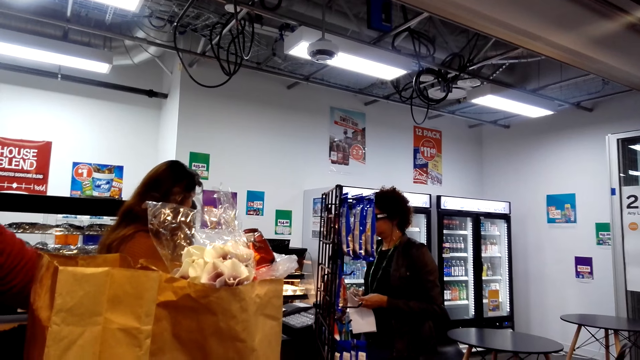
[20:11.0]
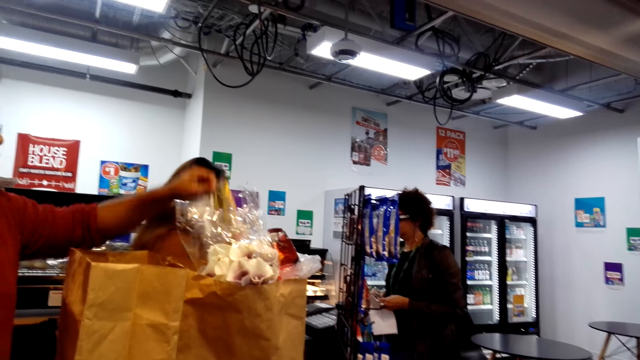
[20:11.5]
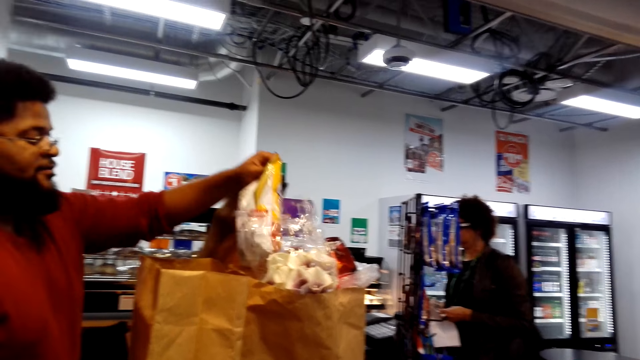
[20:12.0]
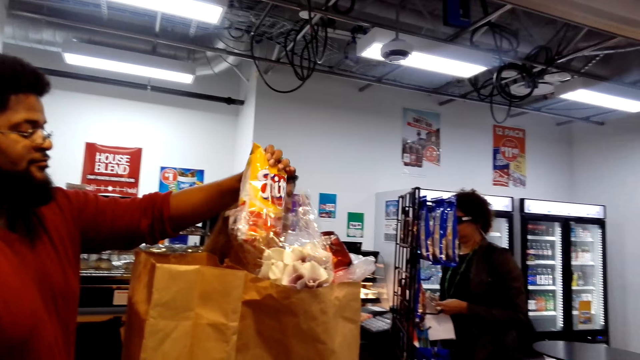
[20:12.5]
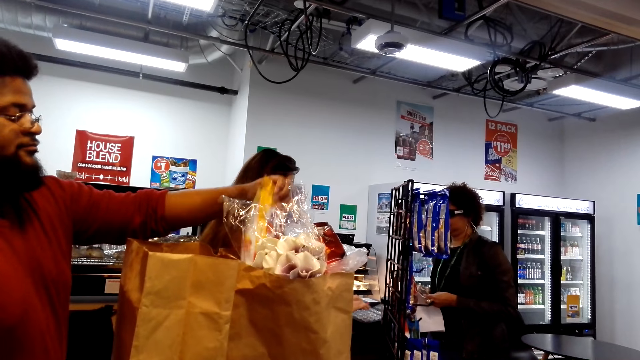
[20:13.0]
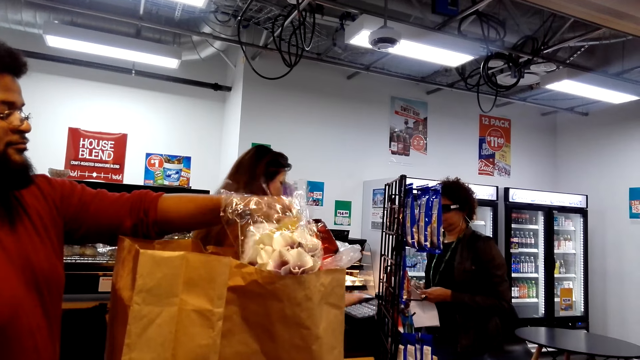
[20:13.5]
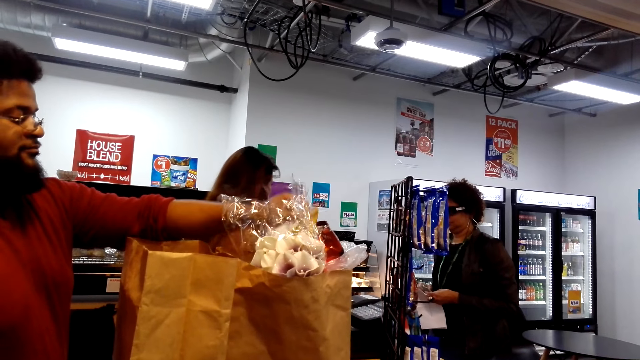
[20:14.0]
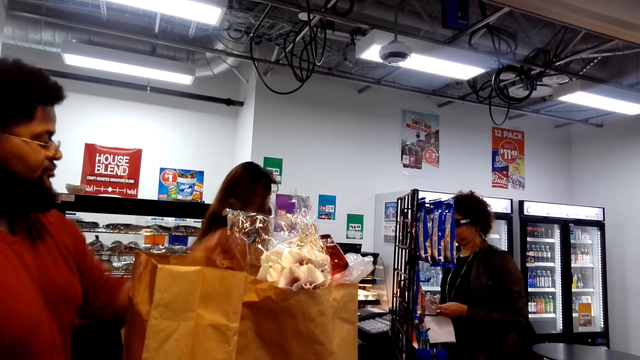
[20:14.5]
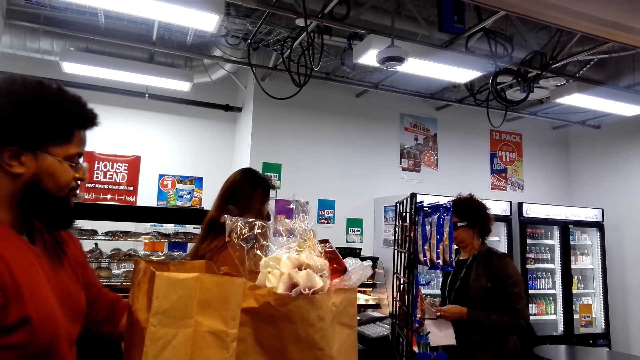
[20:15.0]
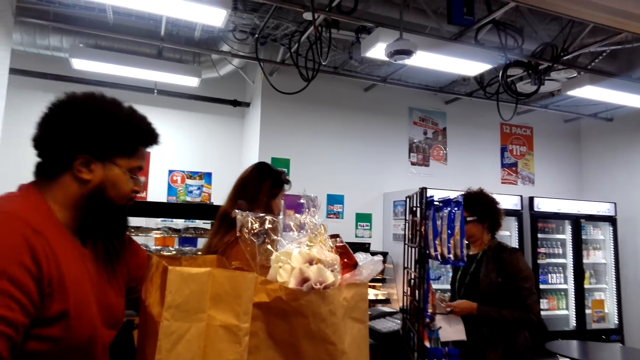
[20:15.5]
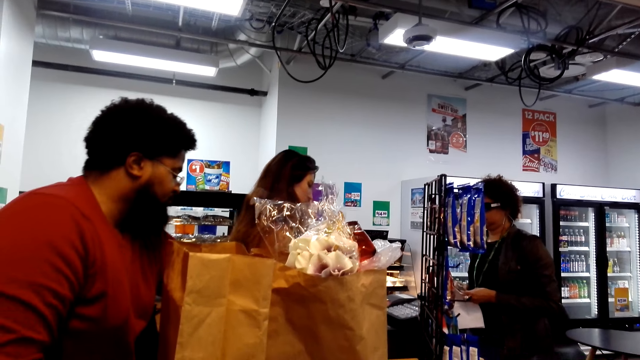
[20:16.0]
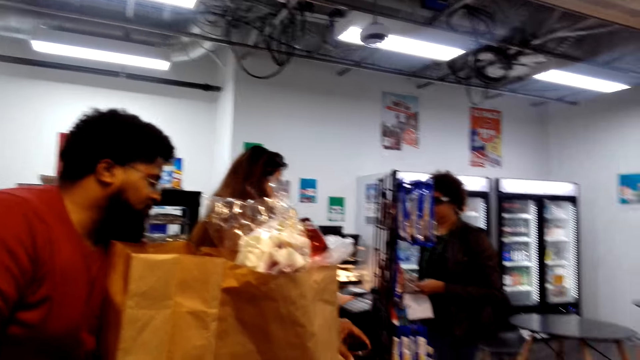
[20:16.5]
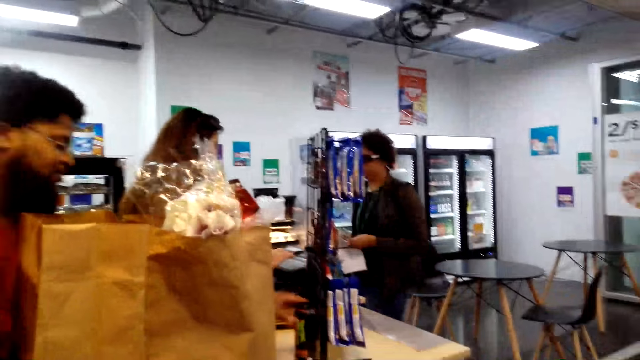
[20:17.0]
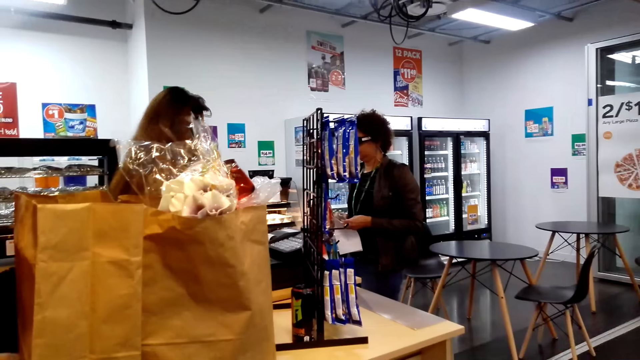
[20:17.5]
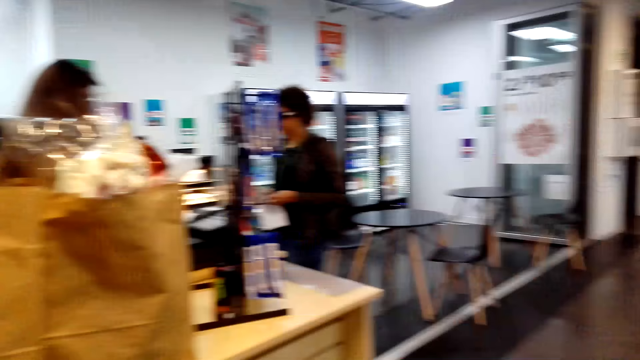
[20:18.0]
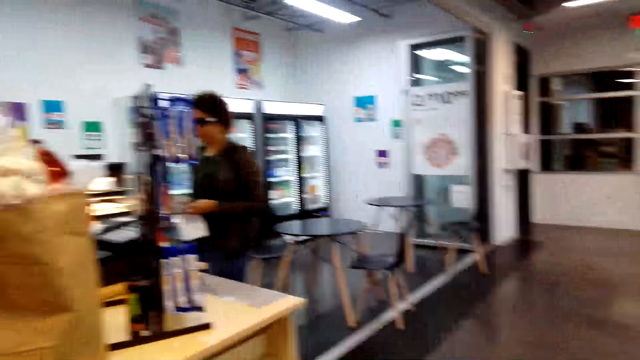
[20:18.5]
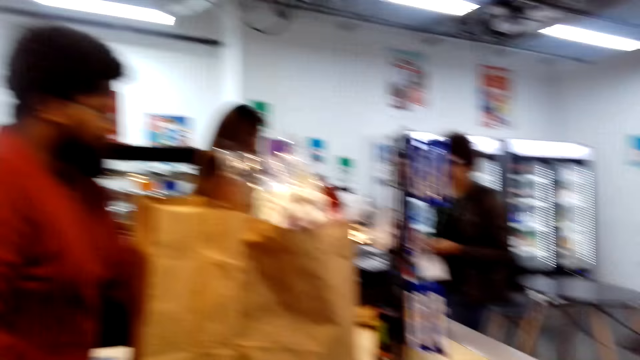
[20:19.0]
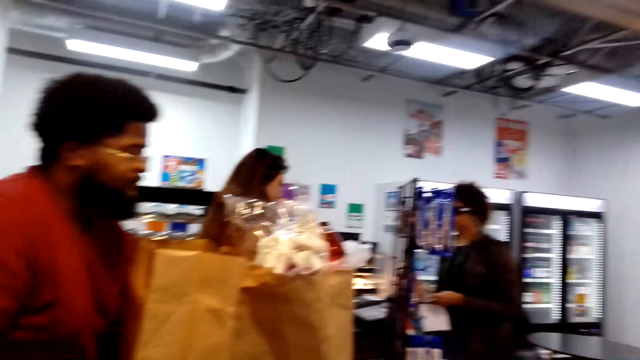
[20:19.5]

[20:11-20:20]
A man puts the crisps in the brown paper bag. A cashier presses on the billing machine.

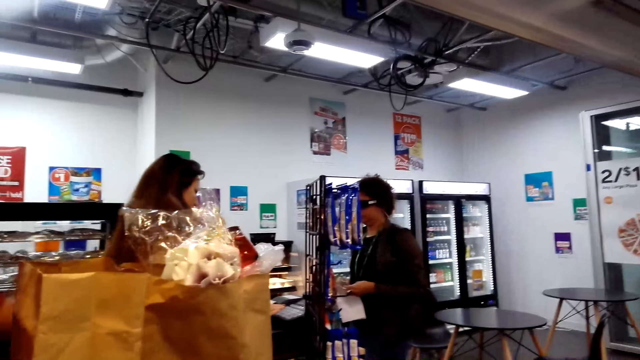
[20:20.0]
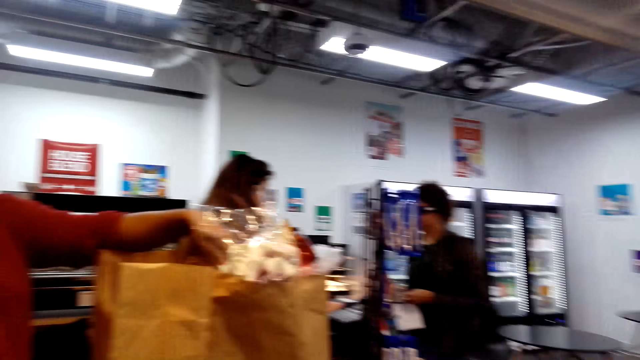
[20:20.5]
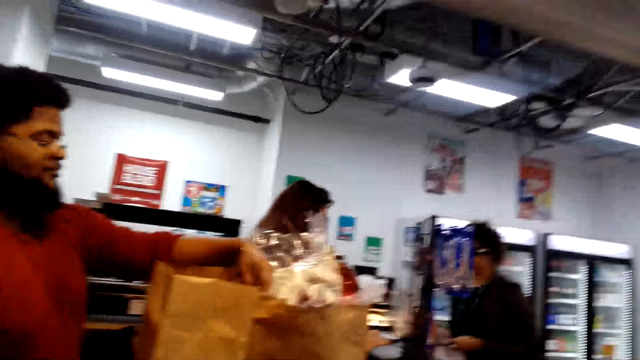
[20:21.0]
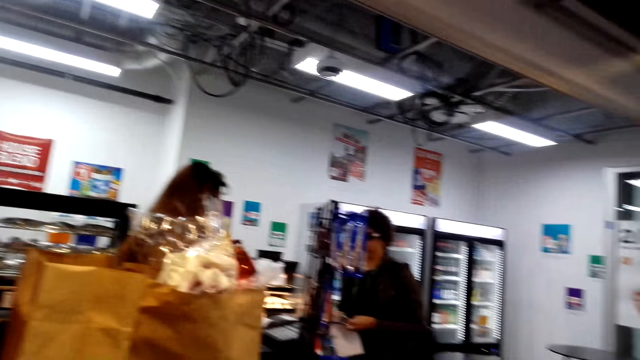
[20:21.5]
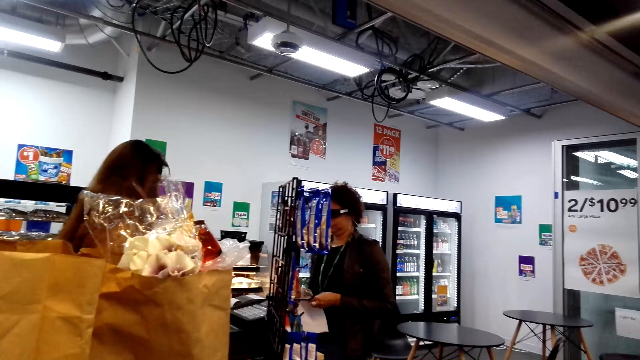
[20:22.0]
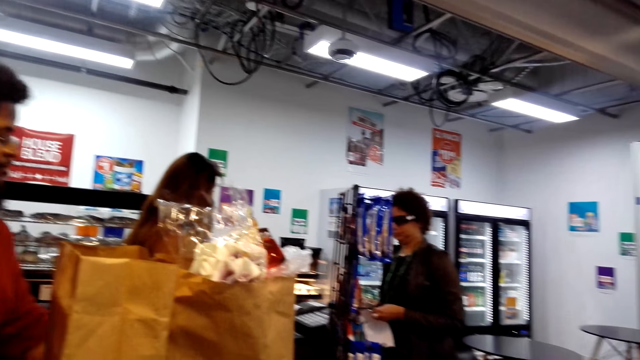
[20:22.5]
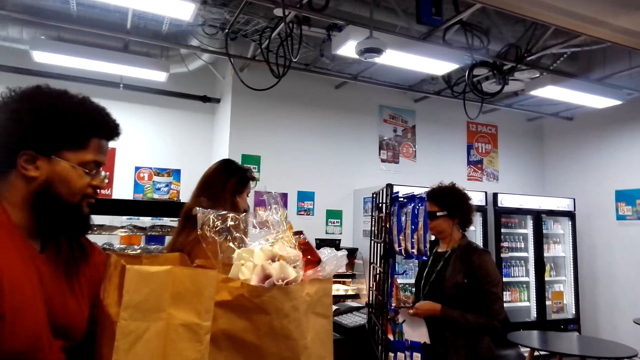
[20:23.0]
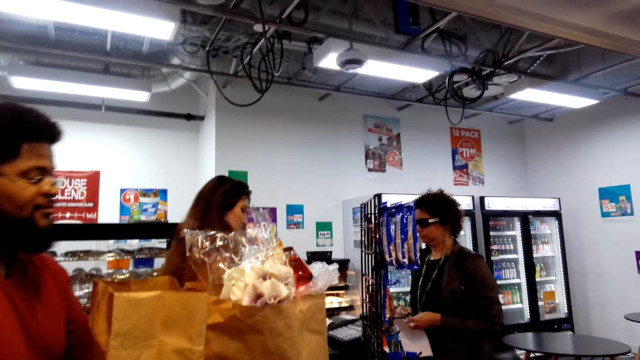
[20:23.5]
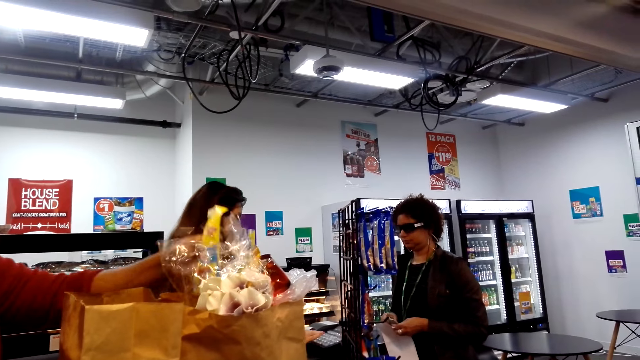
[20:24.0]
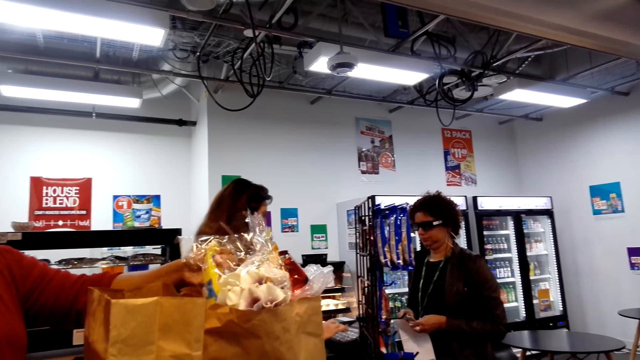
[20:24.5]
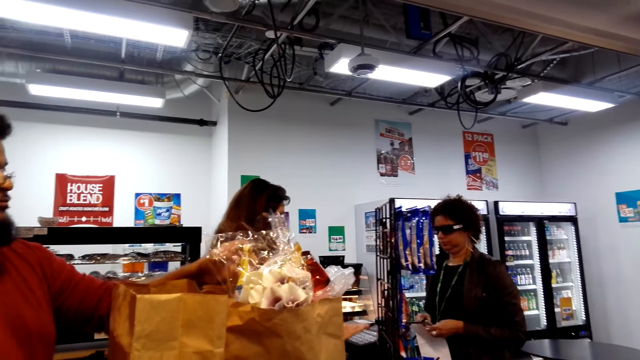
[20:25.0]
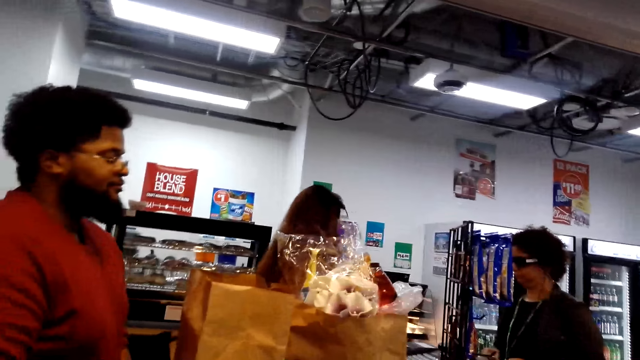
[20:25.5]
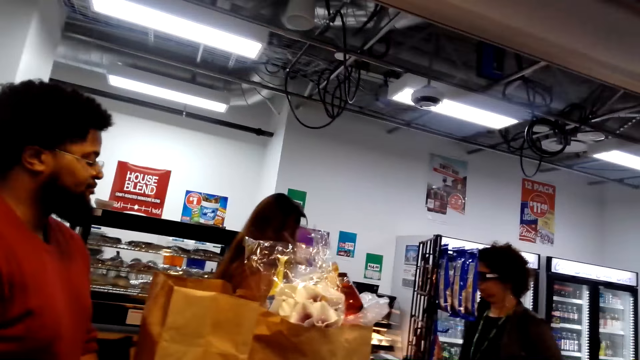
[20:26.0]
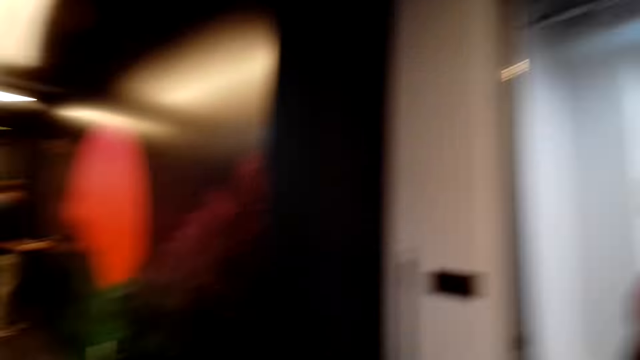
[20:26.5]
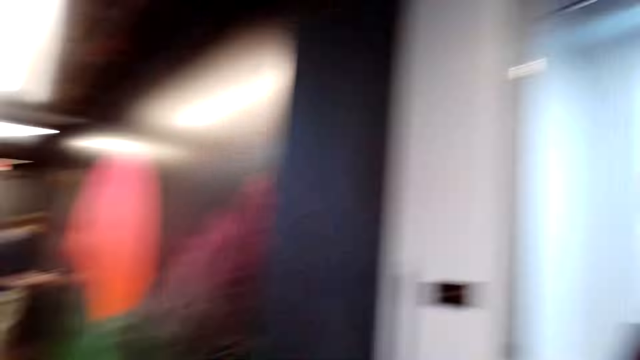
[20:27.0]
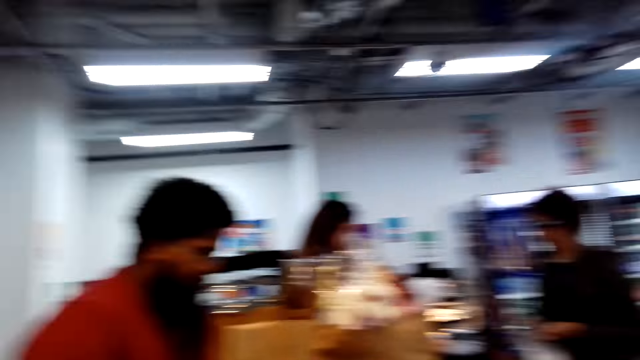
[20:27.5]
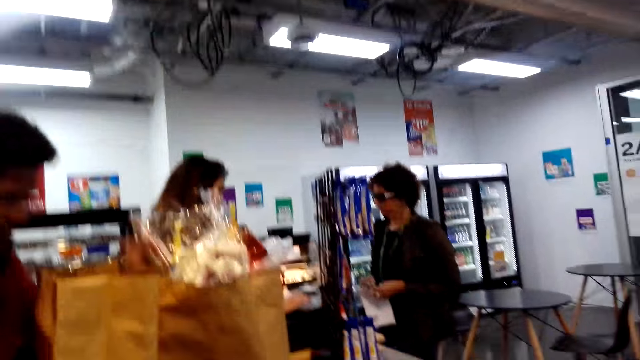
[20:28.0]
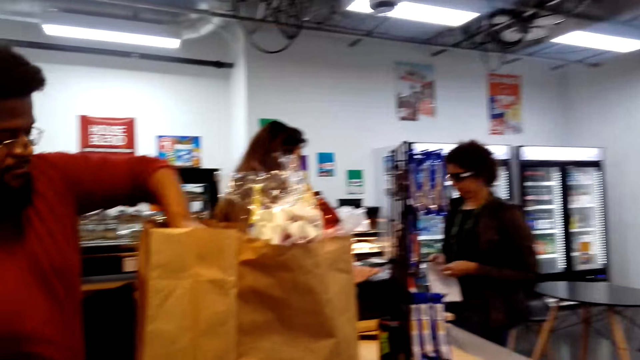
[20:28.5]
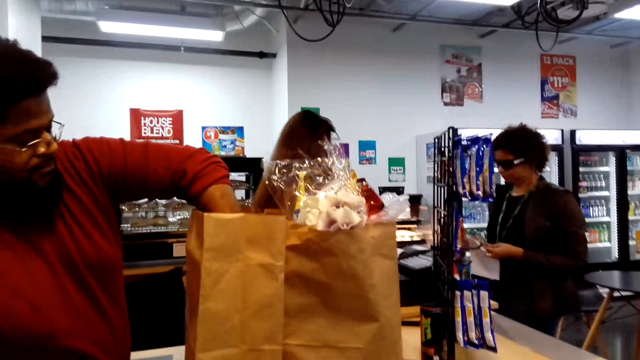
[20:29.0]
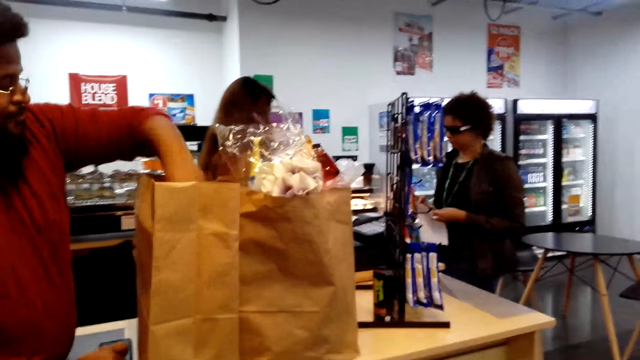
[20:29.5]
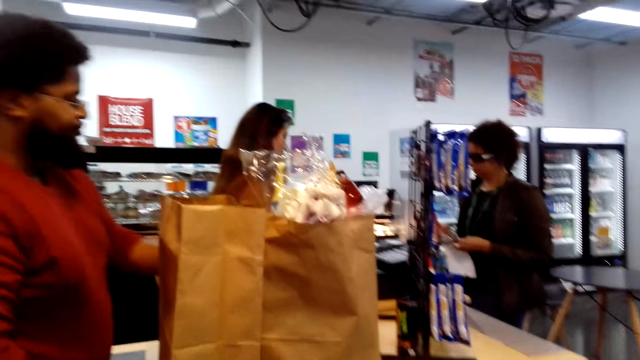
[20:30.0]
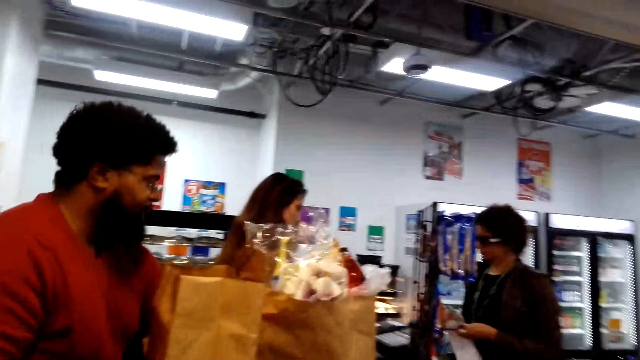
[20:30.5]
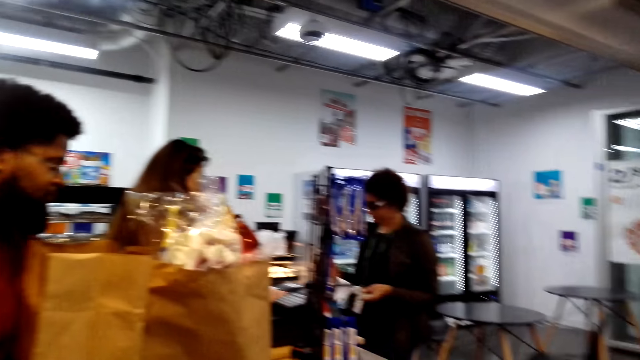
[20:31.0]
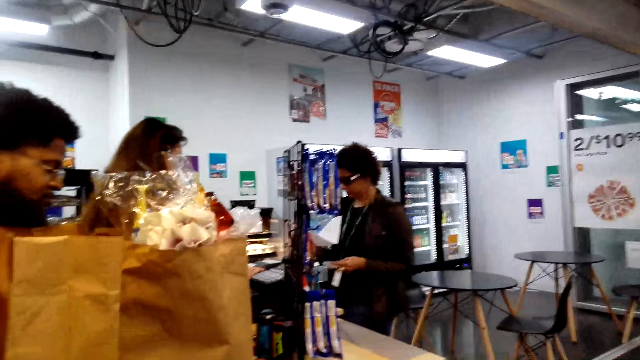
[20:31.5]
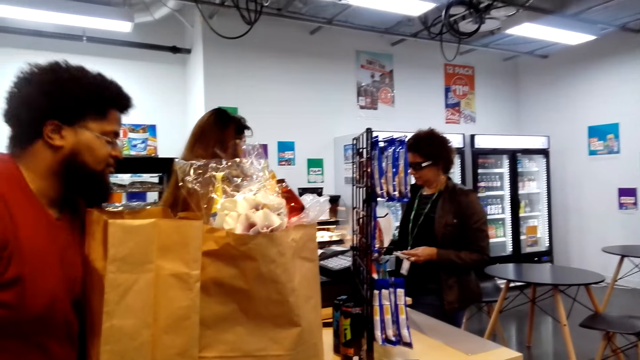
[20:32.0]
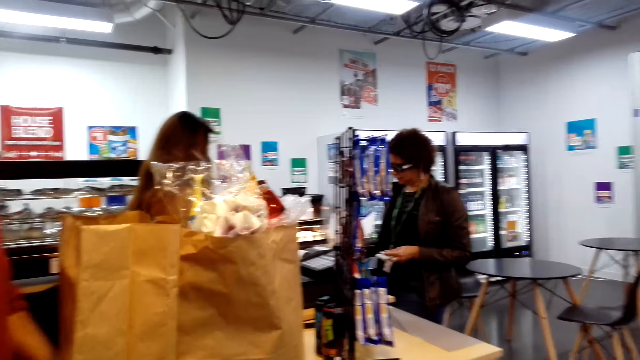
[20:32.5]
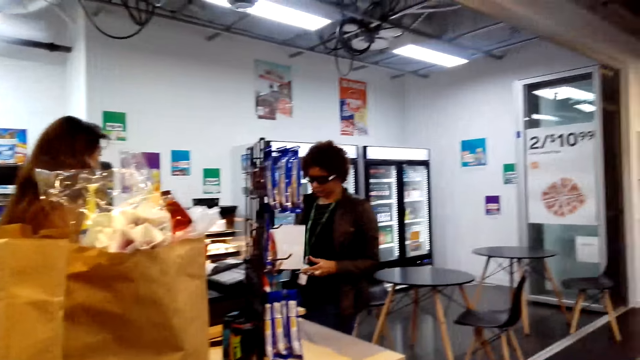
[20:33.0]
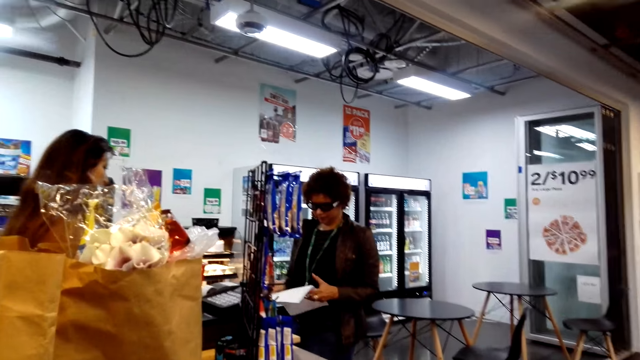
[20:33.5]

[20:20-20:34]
A man puts the item in the brown paper bag. The man puts the item in the brown paper bag again. The camera wearer looks aside. The man puts the item in the brown paper bag. A woman looks at the paper.
